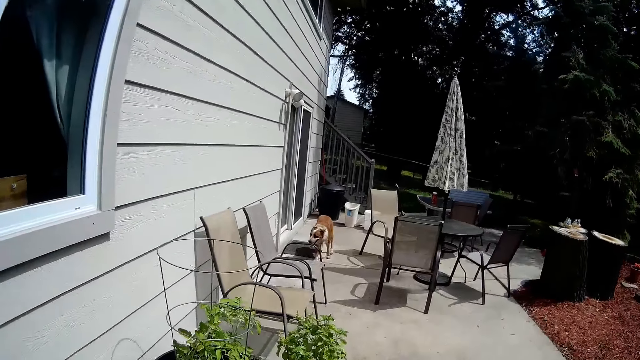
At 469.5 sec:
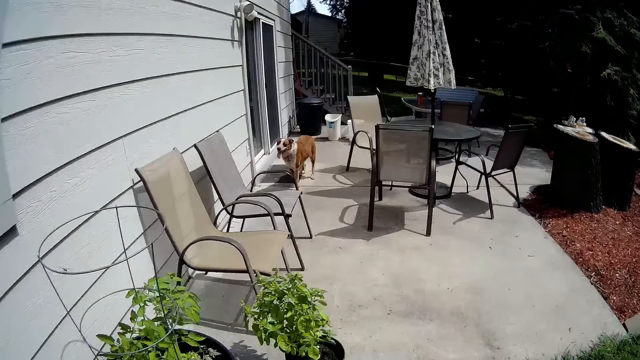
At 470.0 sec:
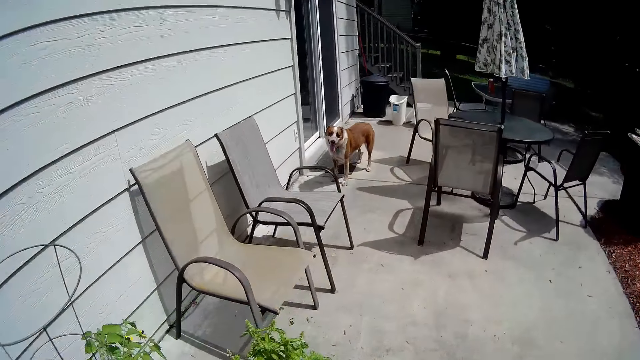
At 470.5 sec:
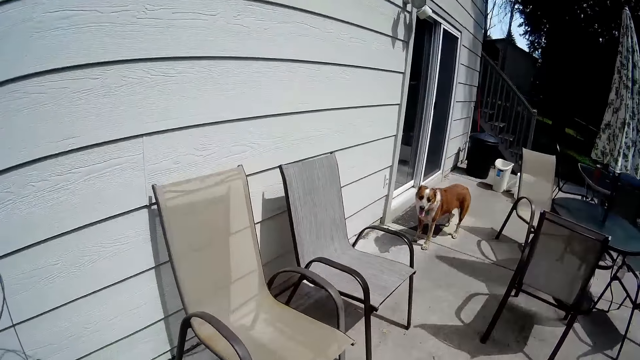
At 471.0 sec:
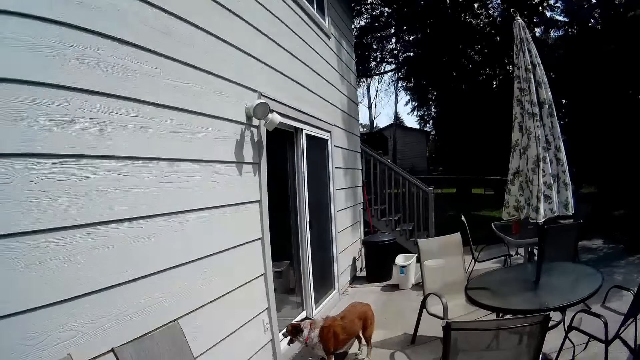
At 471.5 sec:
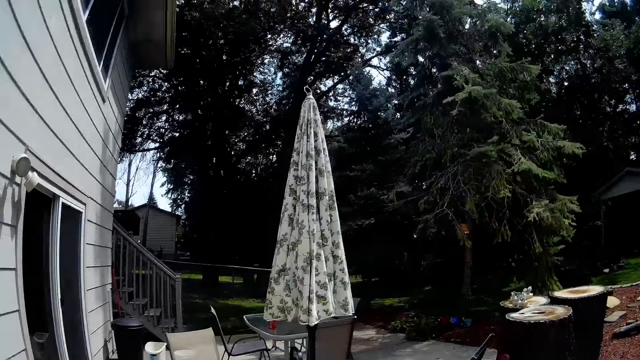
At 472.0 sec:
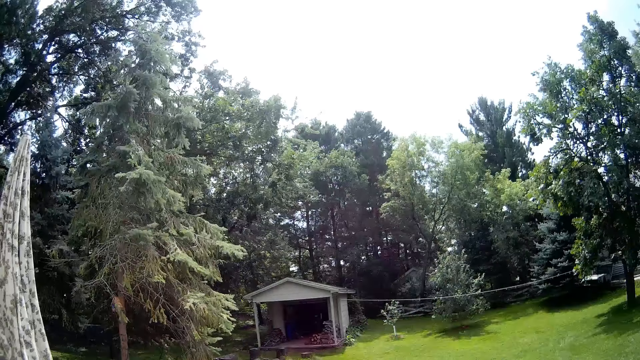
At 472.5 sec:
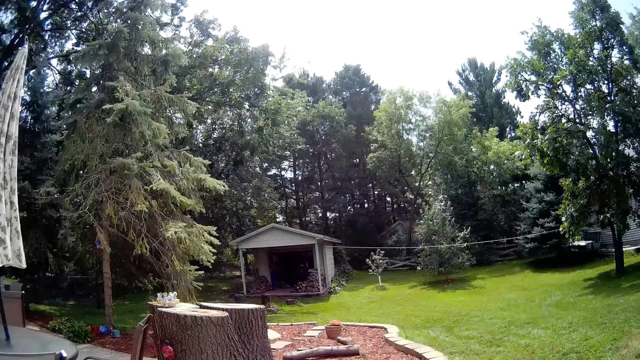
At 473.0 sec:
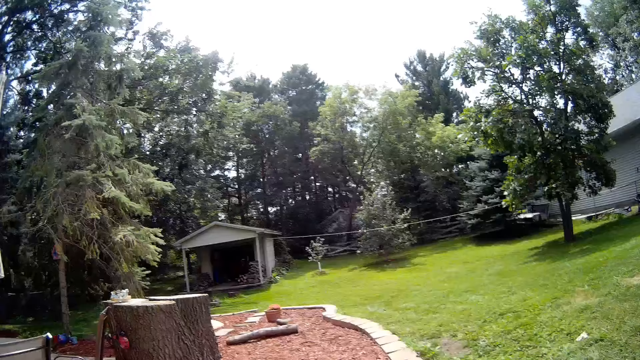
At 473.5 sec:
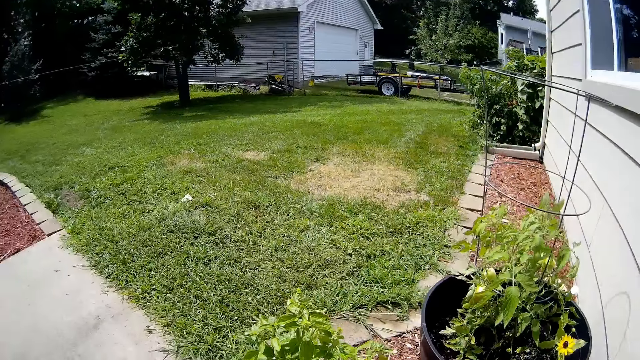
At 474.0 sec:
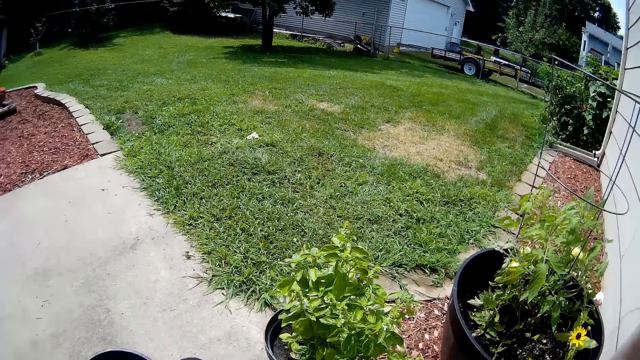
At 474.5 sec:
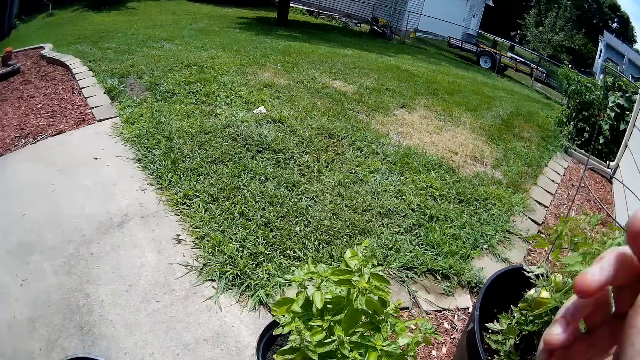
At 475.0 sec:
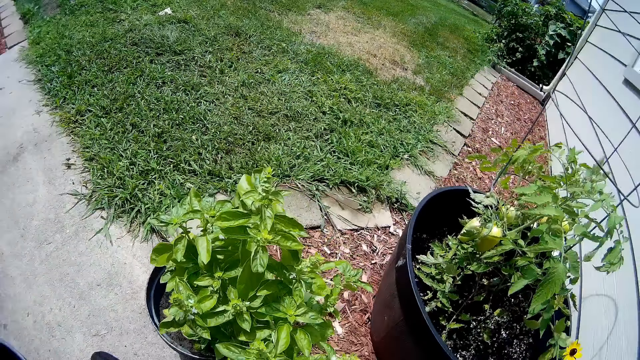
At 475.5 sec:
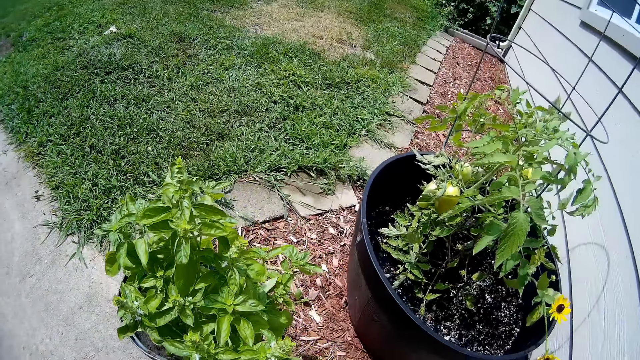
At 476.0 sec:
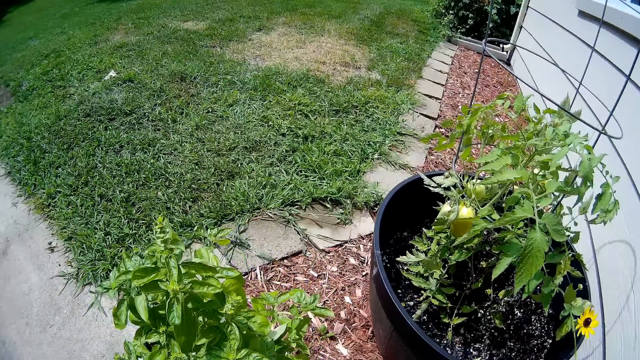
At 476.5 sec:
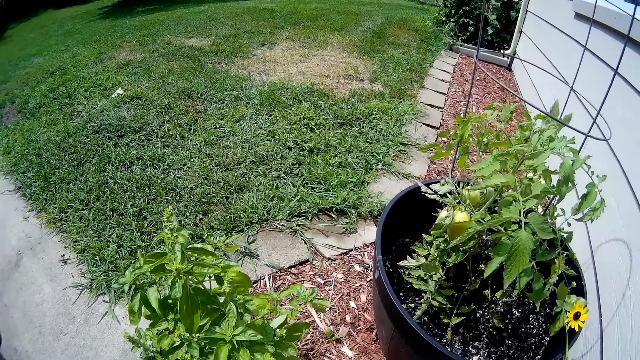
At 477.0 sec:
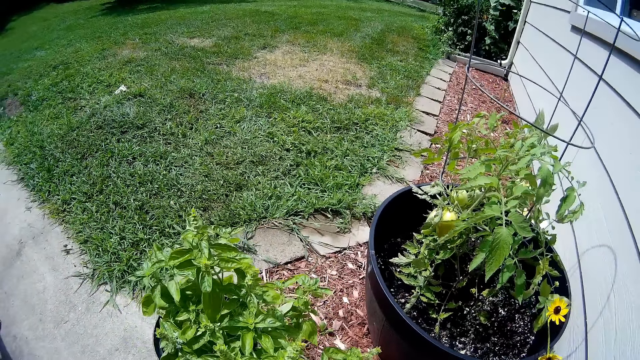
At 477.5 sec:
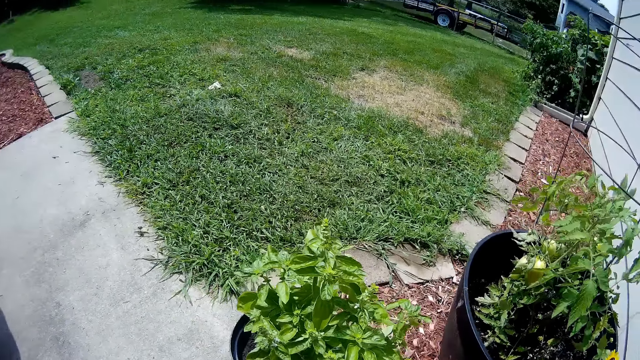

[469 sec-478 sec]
The camera wearer touches his face with his right hand.

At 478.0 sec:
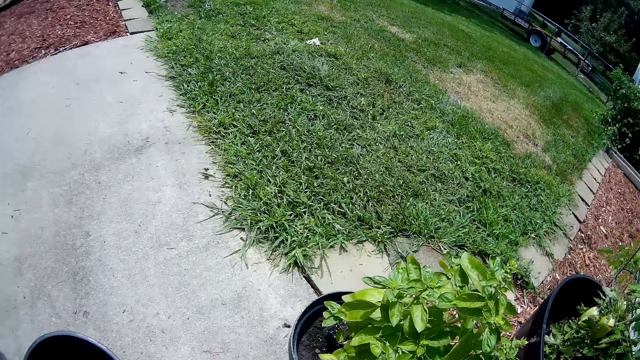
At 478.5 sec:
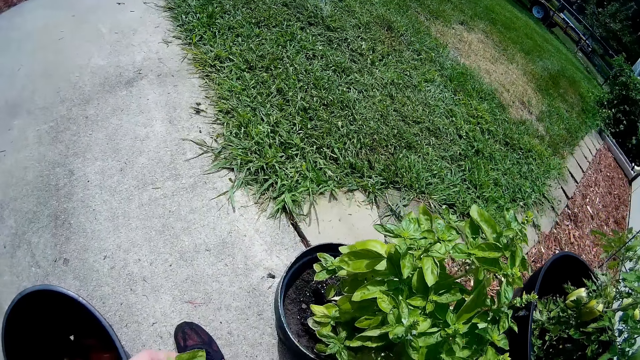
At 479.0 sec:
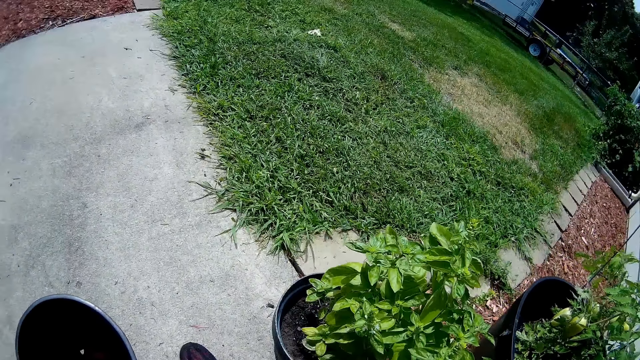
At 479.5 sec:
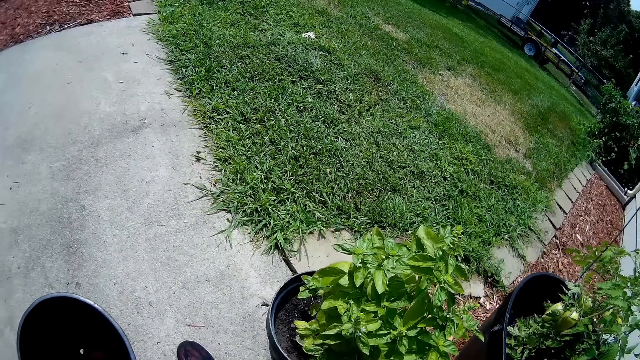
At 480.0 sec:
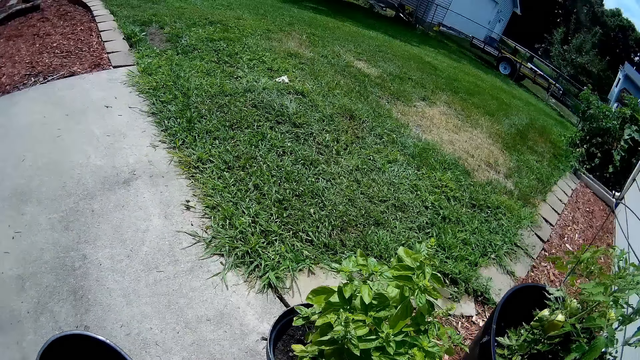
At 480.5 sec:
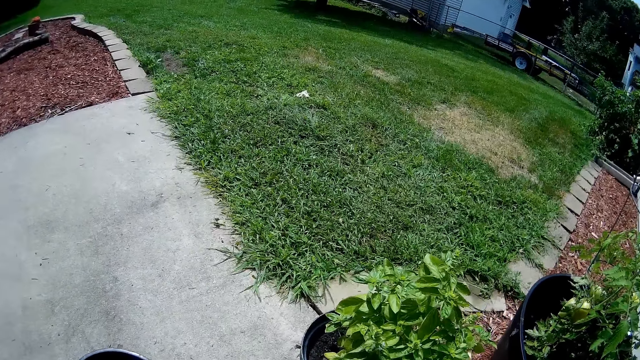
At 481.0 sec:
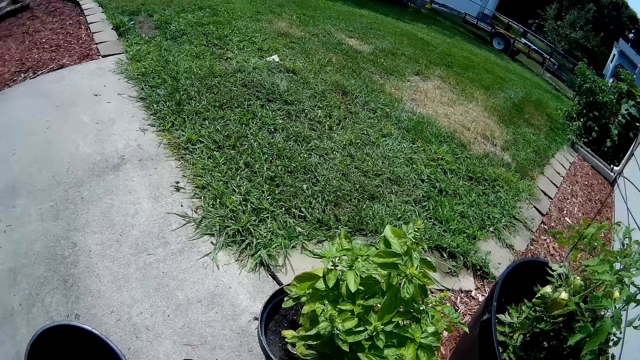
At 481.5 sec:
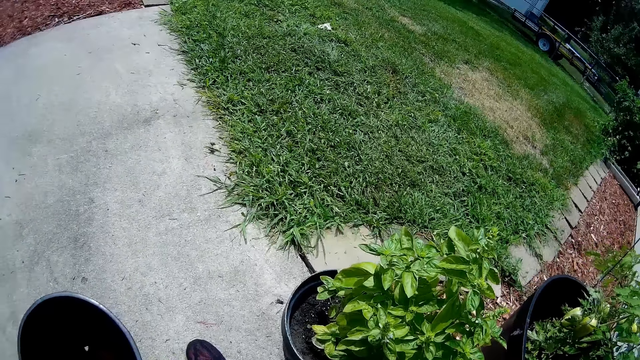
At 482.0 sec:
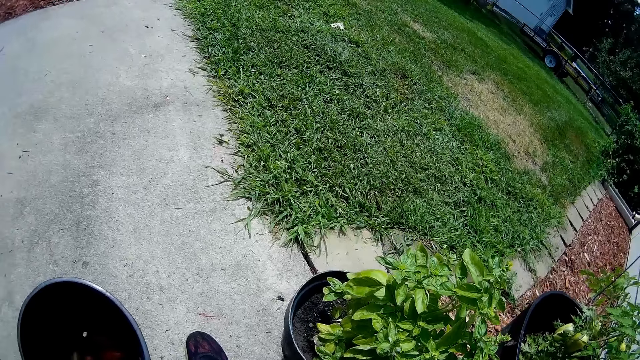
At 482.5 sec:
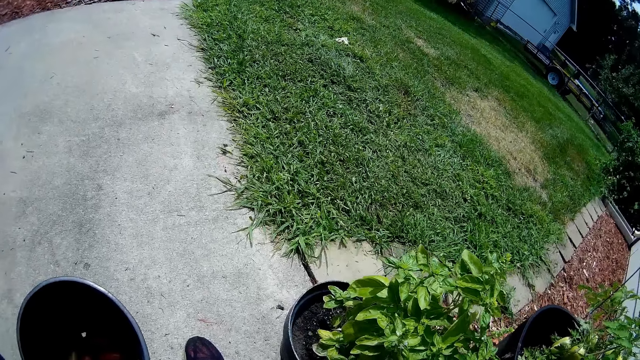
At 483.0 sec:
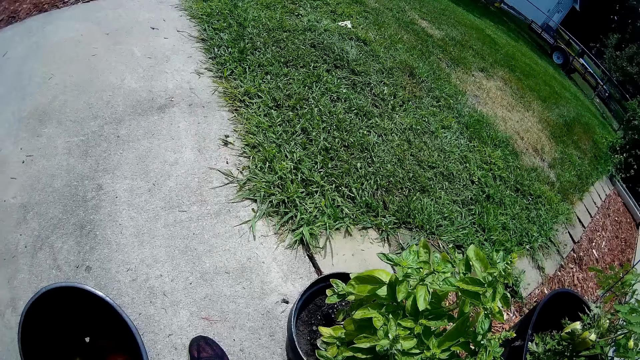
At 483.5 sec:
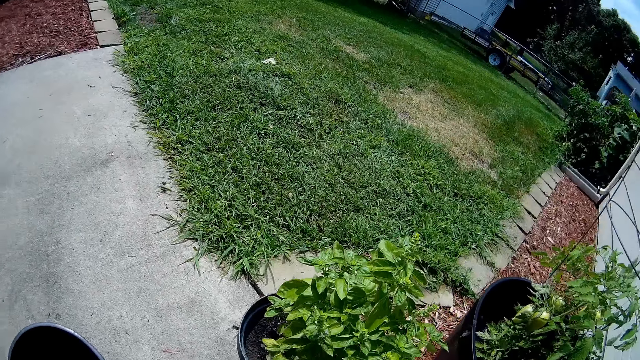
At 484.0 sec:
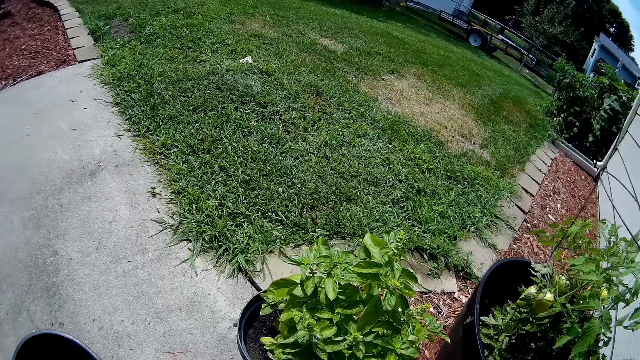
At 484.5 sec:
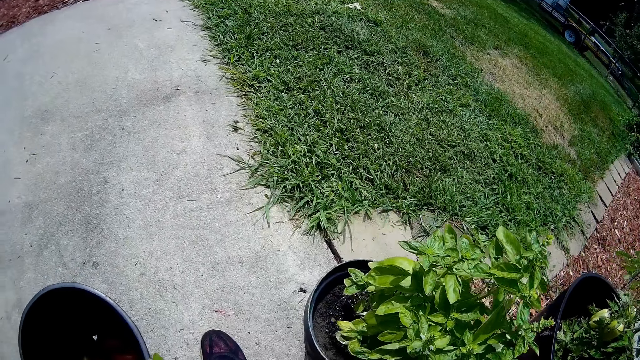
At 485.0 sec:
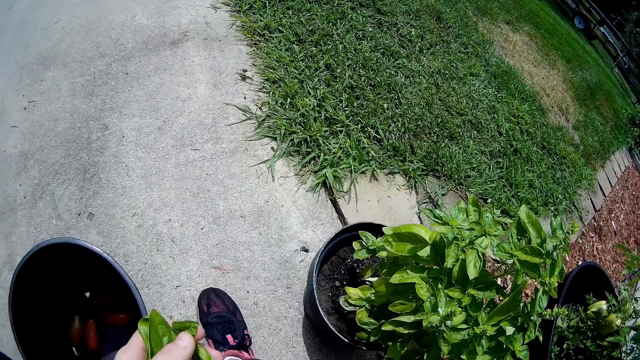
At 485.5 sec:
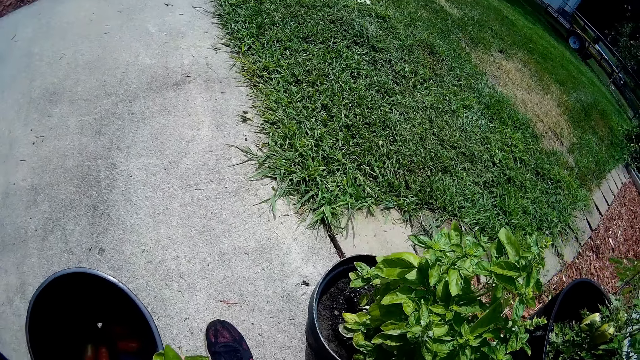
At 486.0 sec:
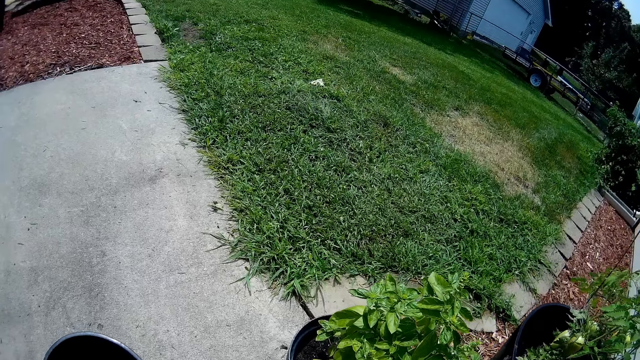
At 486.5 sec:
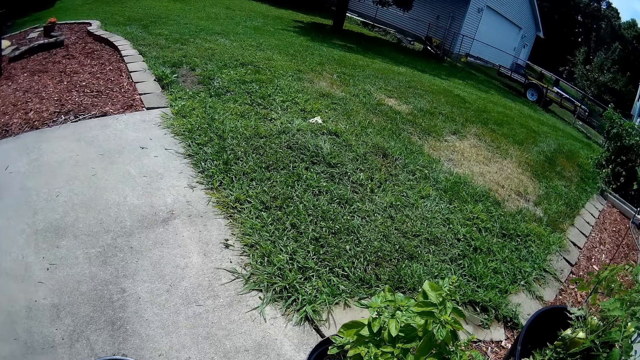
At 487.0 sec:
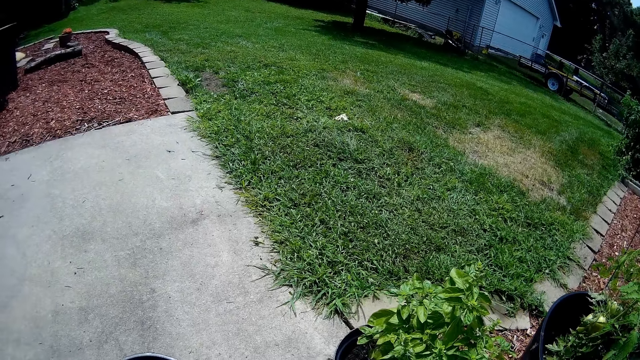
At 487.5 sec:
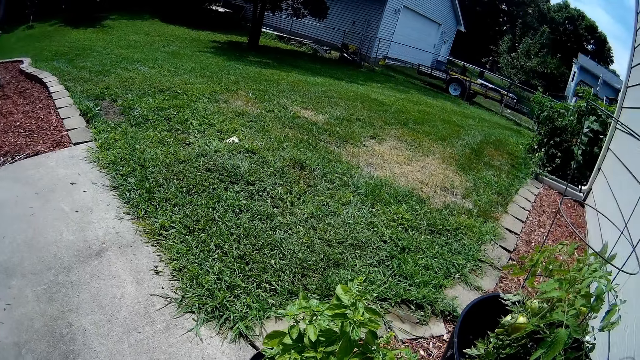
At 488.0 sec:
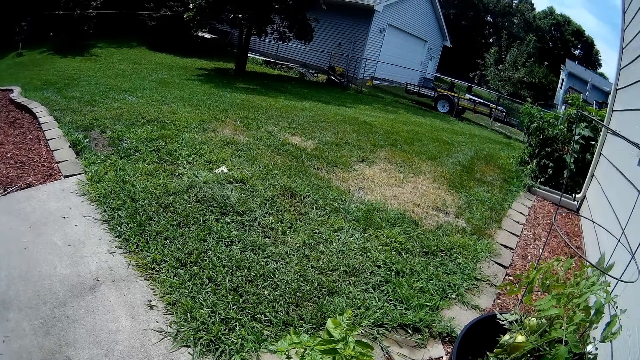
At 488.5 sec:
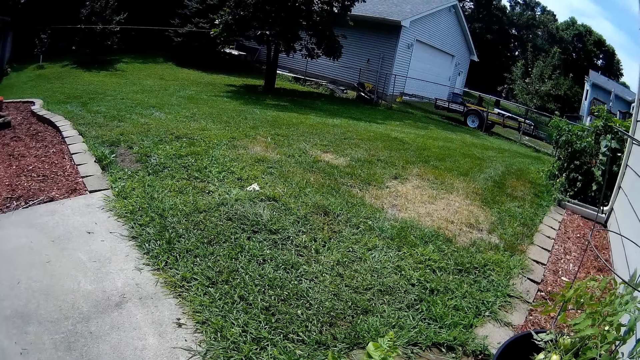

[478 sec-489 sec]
The camera wearer plucks tomato leaves from the stem. He holds the leaves in his left hand. He cuts the leaves from a plant in a bucket with his right hand.
